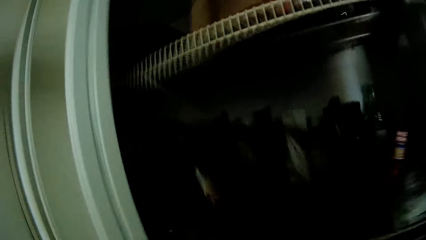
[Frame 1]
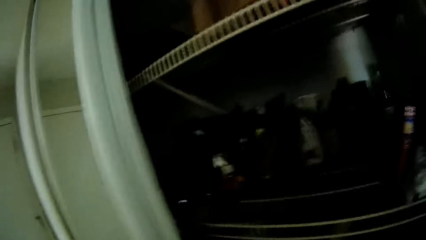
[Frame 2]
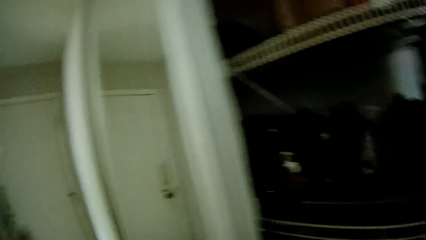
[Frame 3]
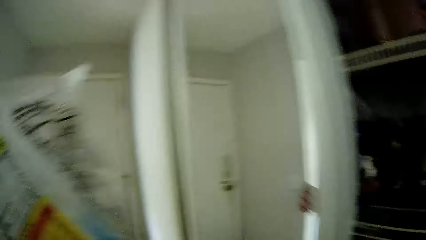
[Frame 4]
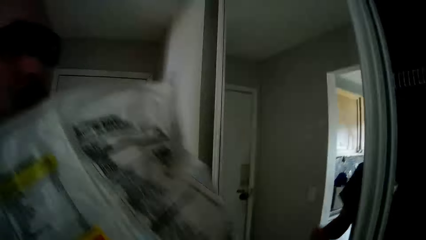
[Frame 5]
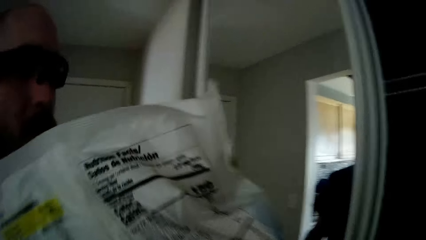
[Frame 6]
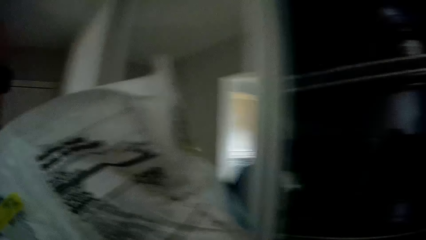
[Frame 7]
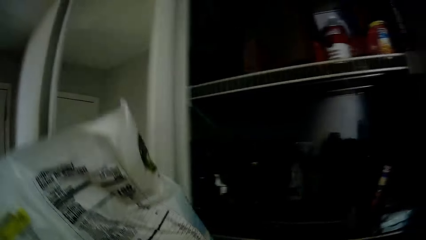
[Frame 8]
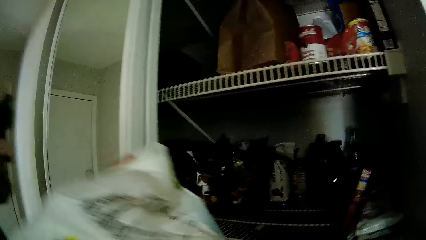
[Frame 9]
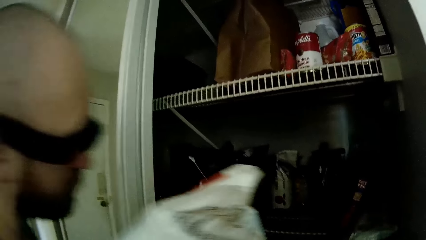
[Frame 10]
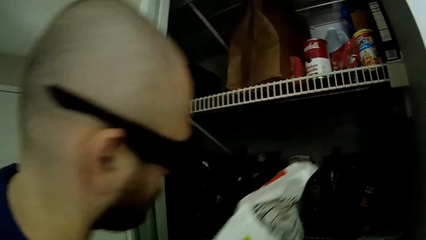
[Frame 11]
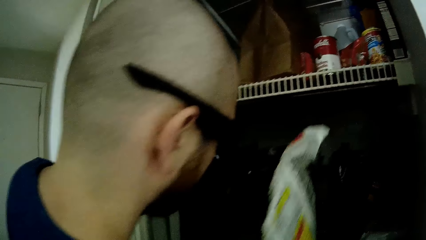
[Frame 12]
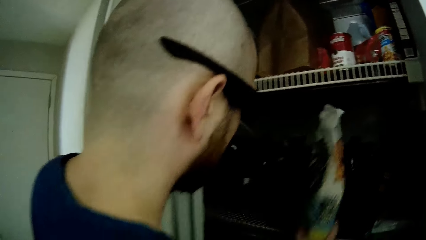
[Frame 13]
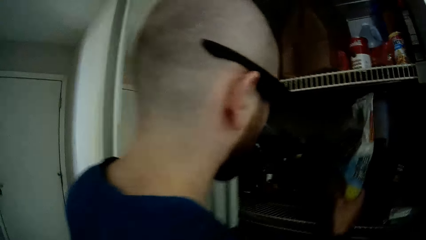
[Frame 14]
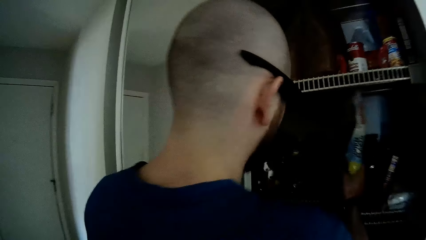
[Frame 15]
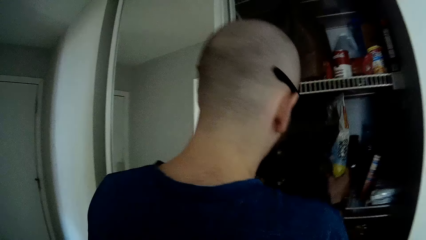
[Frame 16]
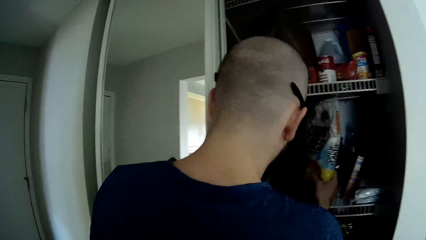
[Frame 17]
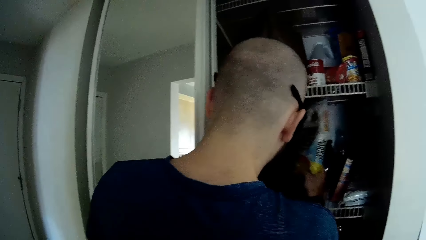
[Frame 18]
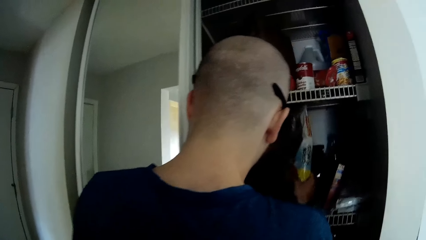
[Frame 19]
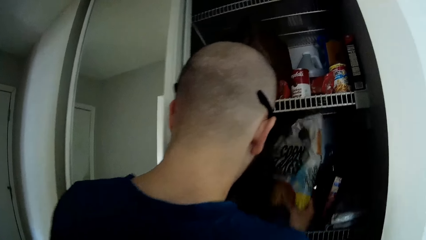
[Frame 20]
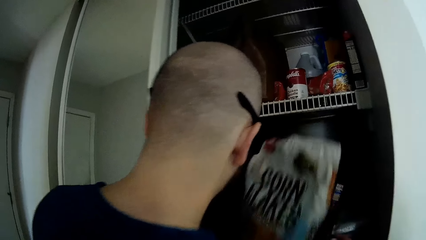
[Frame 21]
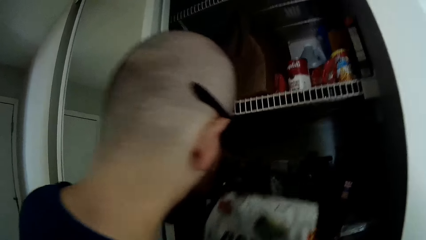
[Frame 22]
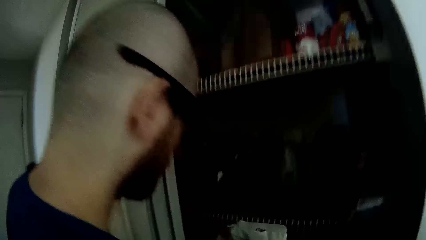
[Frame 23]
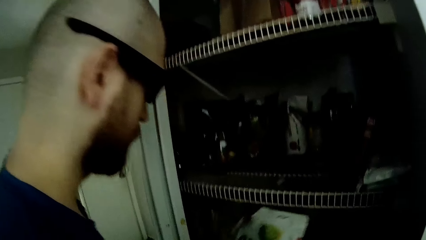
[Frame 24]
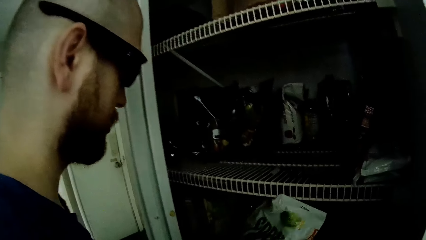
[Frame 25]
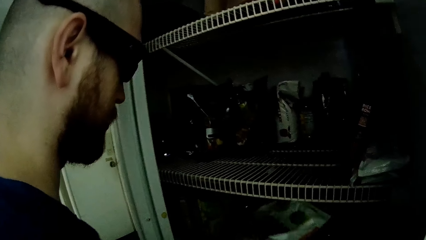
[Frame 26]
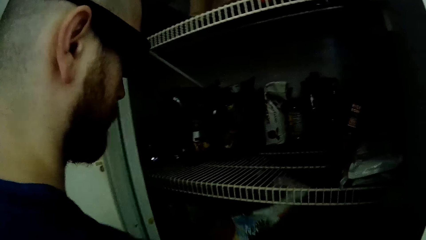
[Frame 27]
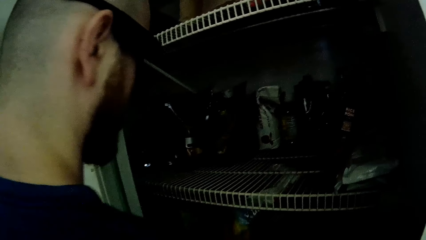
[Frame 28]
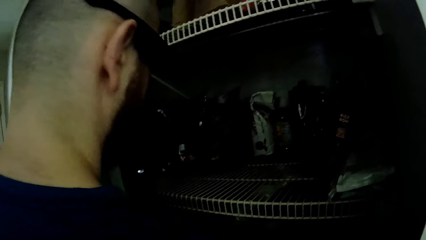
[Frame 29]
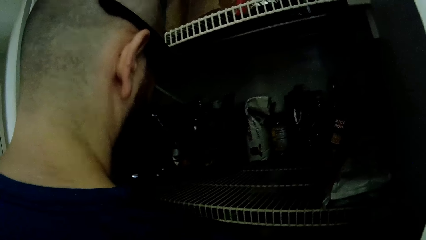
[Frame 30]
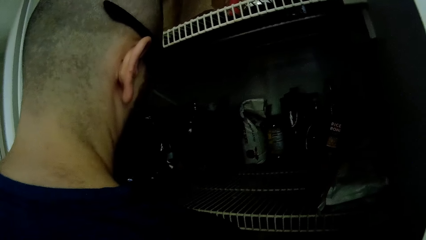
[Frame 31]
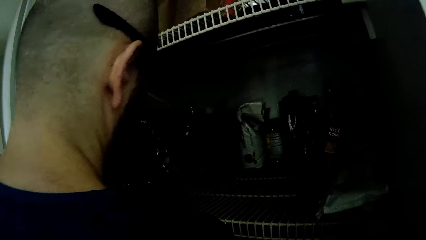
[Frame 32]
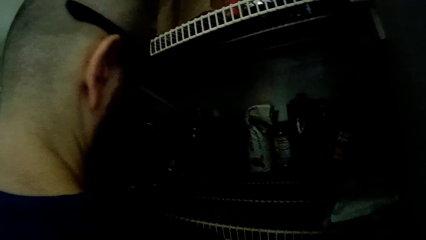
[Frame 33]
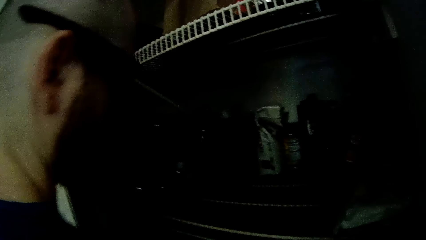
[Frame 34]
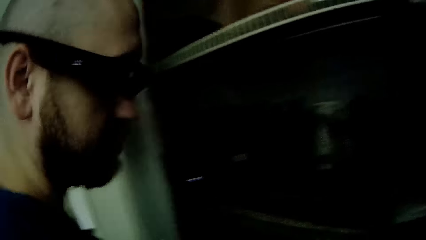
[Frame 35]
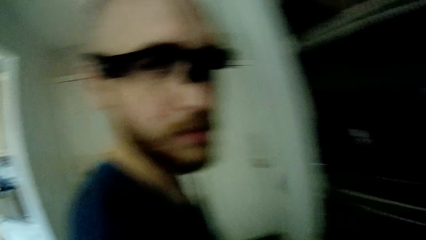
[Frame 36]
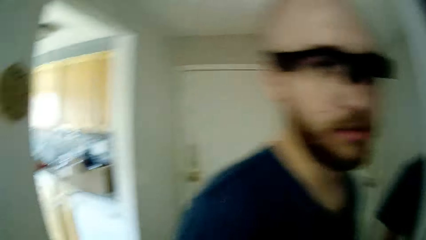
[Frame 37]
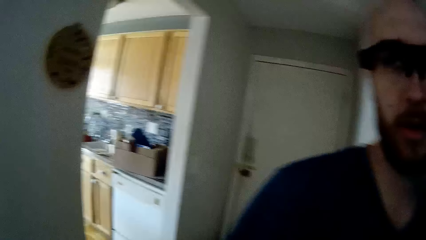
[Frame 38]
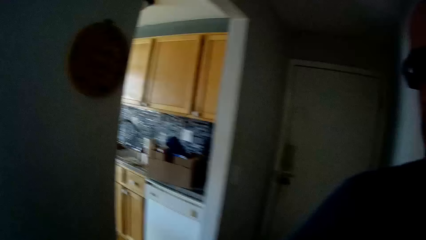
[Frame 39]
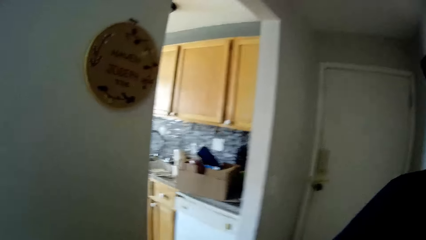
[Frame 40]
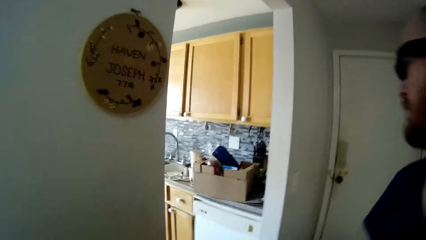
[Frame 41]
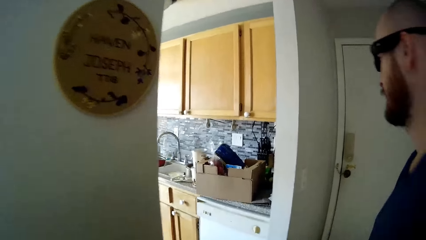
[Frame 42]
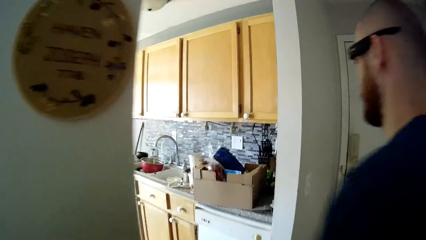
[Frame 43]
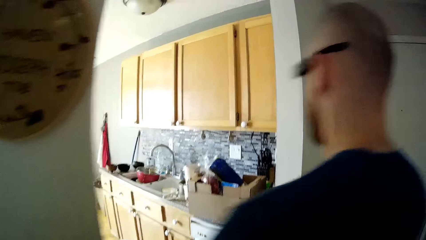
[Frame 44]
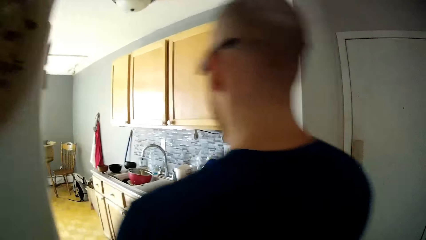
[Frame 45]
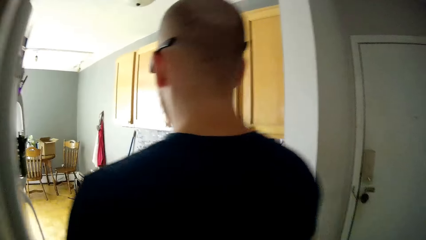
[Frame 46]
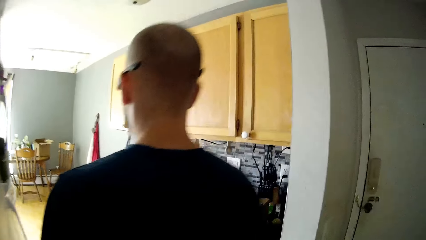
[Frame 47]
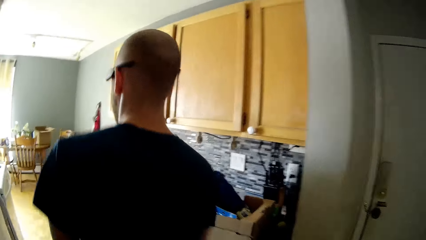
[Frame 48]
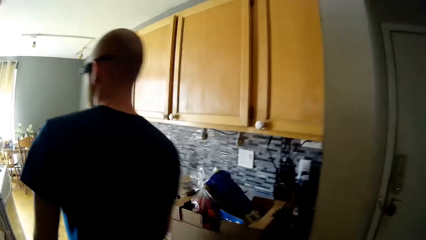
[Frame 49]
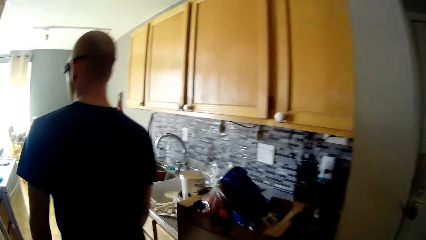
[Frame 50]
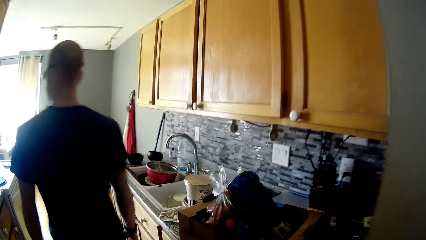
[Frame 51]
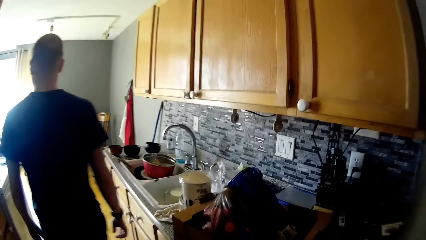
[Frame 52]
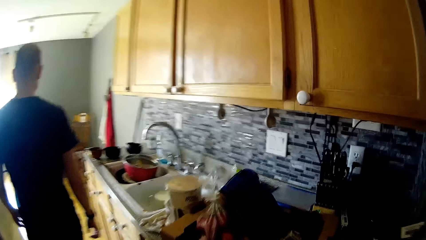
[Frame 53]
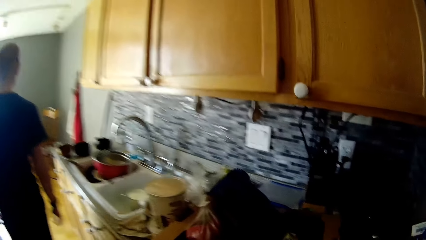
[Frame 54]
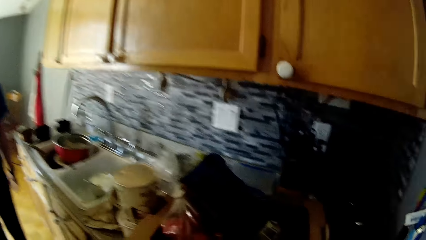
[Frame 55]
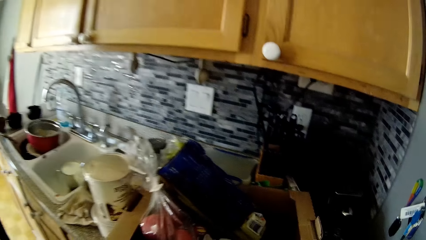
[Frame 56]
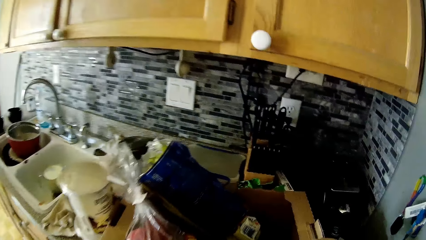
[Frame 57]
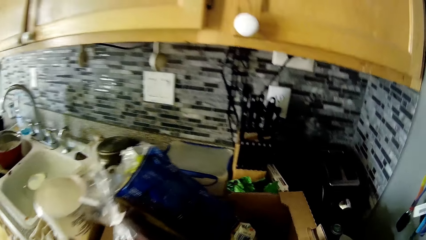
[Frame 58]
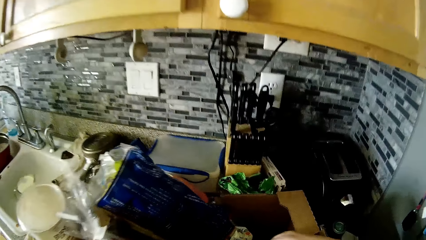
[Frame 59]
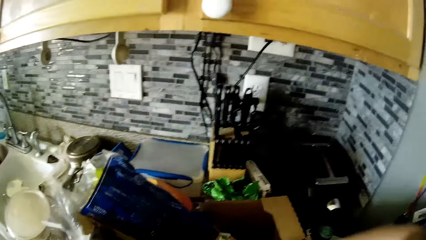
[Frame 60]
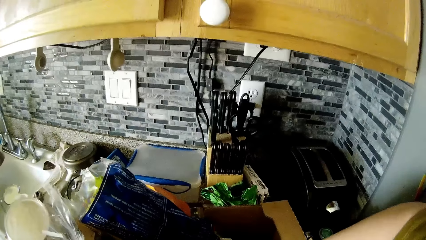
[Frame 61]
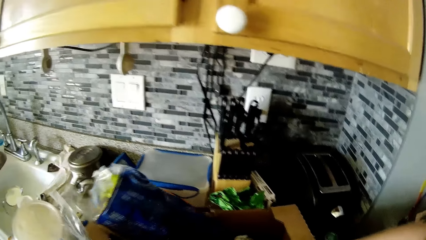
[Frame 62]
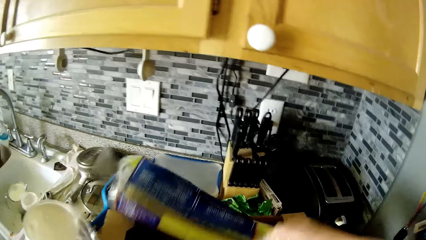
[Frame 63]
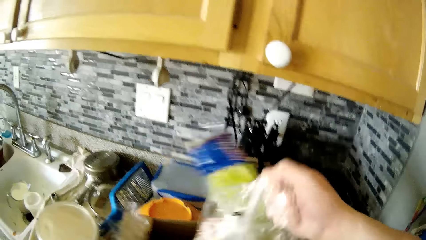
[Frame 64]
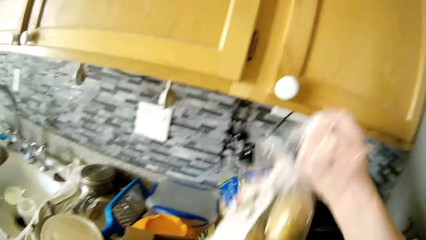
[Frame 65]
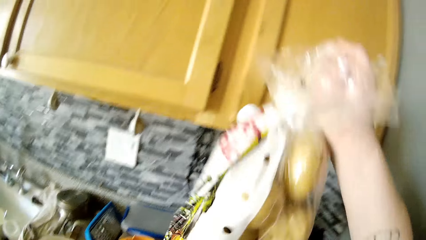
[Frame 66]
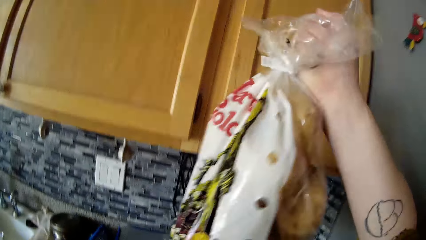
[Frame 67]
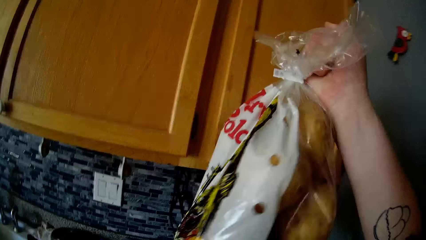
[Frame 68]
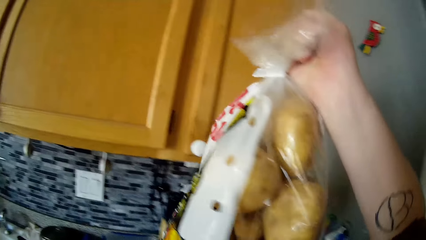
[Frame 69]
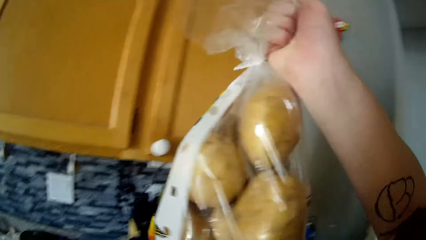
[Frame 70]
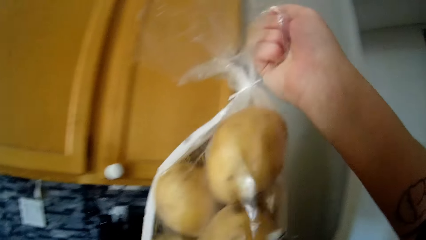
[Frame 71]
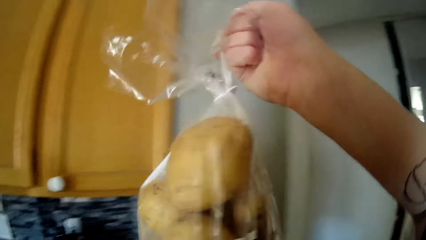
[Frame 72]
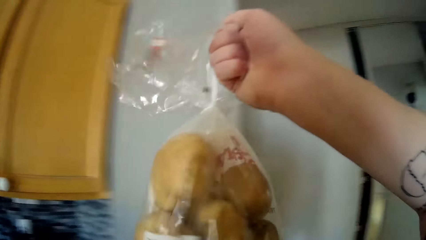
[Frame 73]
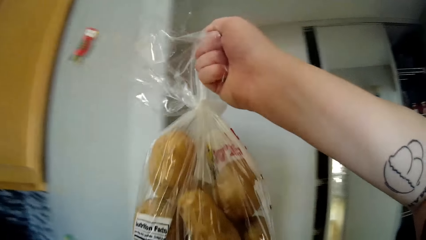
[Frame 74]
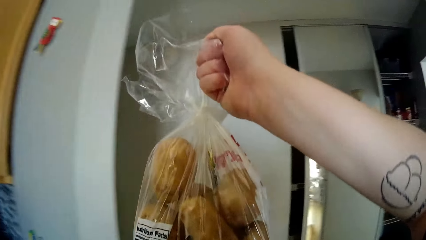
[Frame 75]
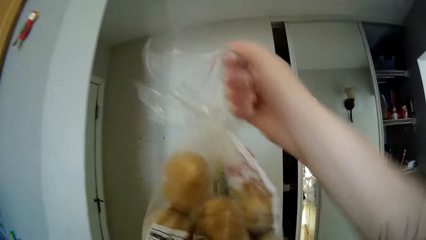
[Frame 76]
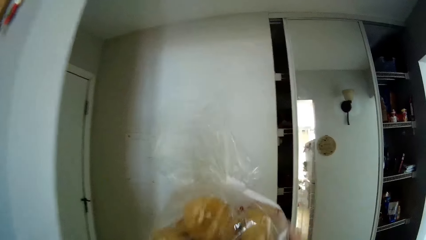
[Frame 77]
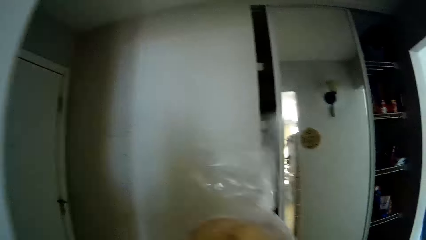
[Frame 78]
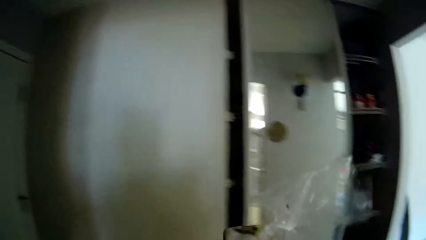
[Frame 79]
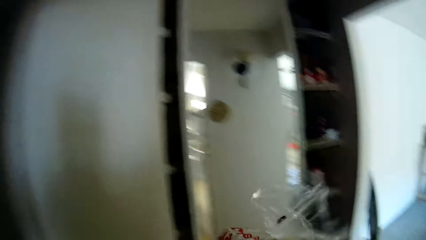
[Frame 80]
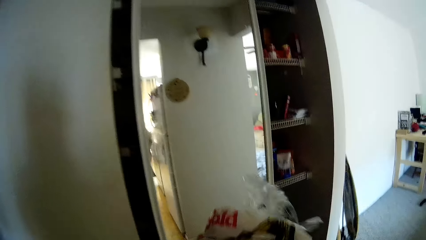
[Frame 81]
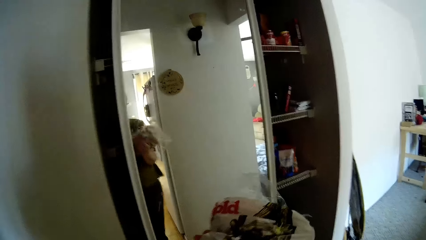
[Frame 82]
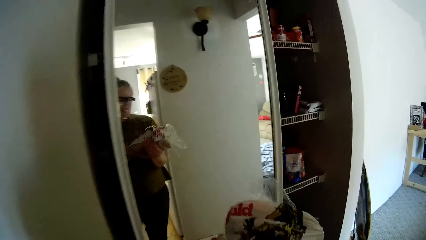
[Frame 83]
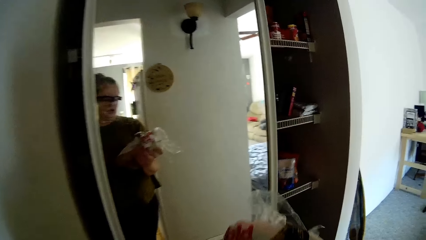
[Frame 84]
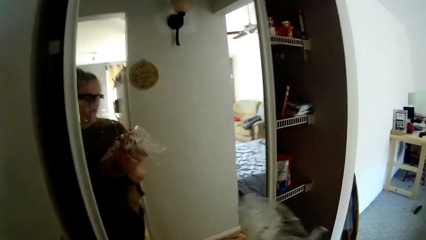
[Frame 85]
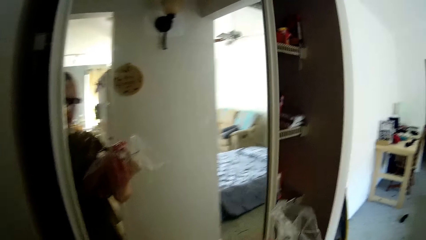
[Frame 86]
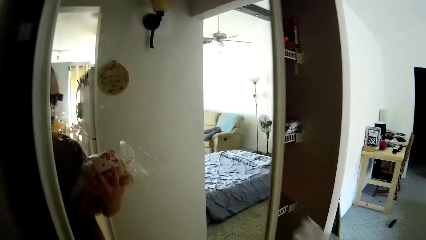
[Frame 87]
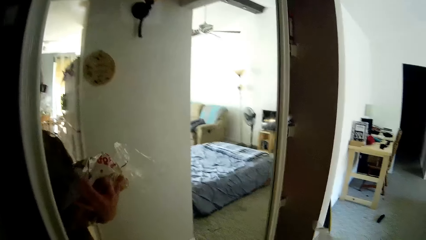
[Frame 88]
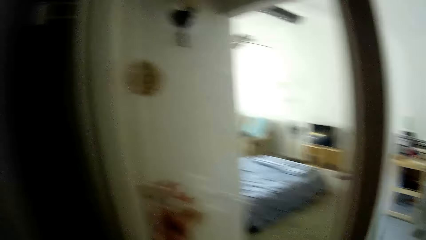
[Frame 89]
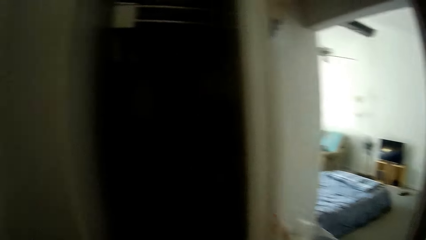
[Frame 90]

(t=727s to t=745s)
The man puts a pack of cereal in the cabinet with his right hand. The camera wearer walks to the kitchen counter. She picks up a pack of potatoes from the box with her right hand. She holds the potato bag. She walks to the cabinet.
